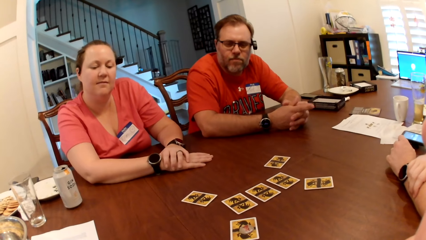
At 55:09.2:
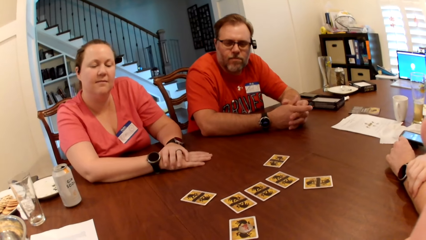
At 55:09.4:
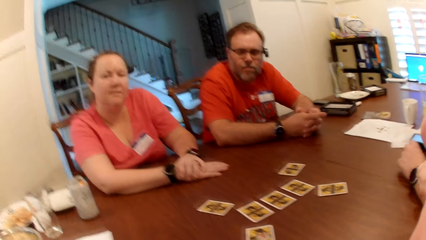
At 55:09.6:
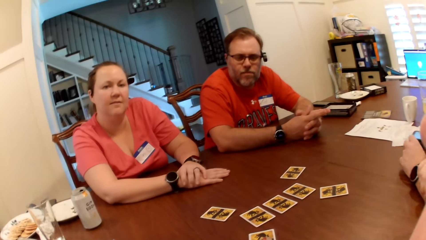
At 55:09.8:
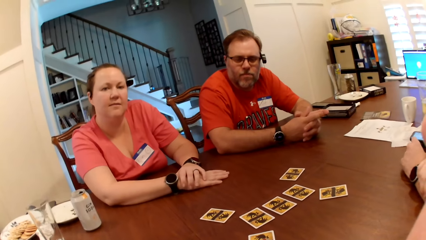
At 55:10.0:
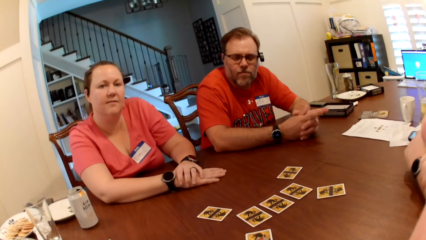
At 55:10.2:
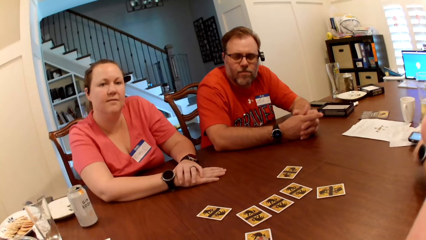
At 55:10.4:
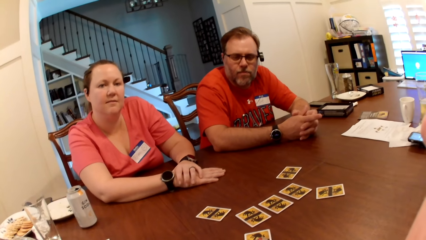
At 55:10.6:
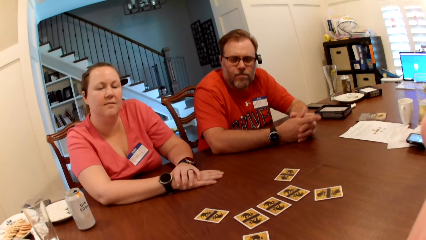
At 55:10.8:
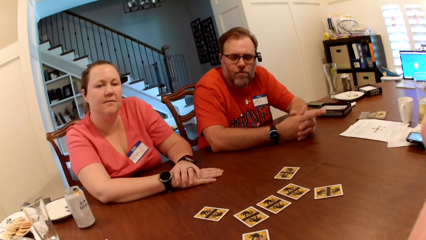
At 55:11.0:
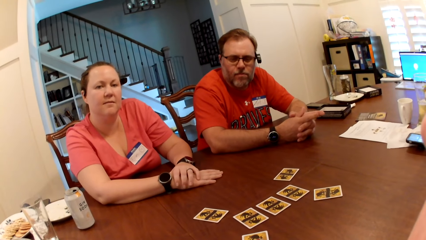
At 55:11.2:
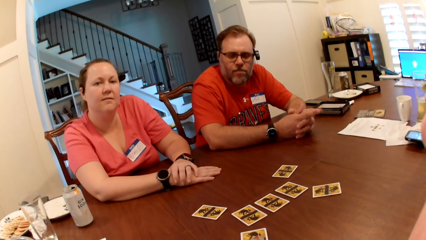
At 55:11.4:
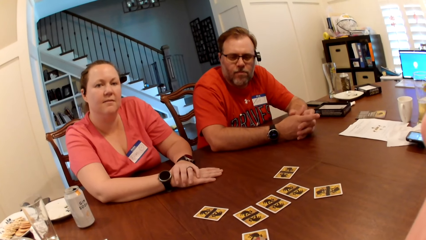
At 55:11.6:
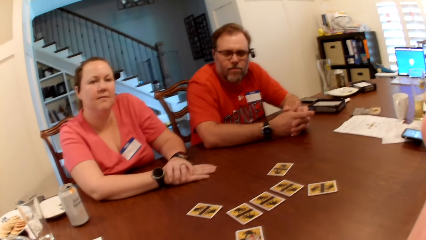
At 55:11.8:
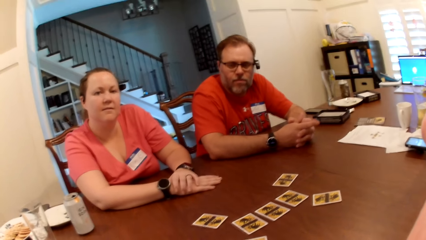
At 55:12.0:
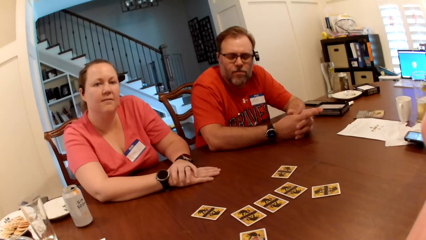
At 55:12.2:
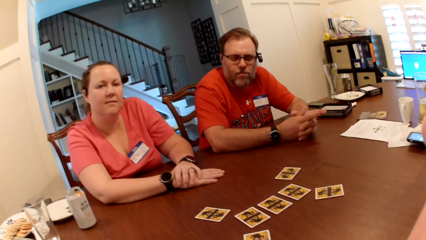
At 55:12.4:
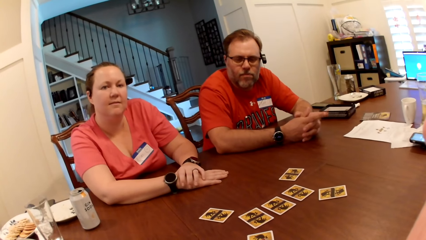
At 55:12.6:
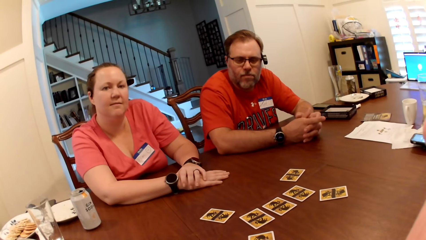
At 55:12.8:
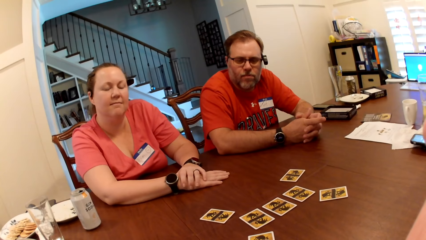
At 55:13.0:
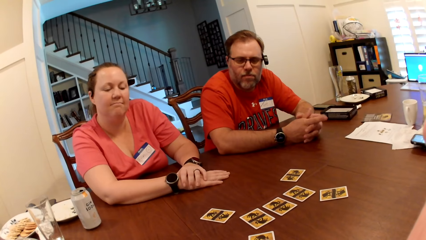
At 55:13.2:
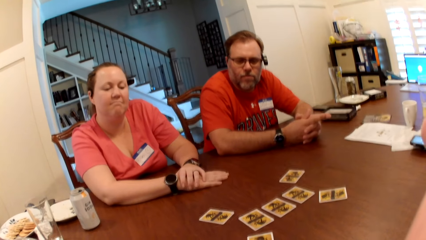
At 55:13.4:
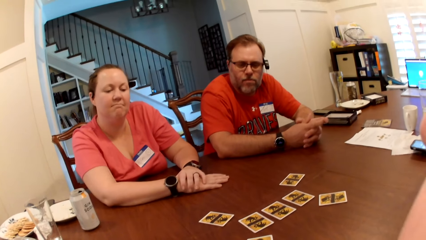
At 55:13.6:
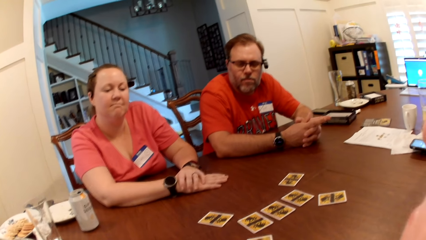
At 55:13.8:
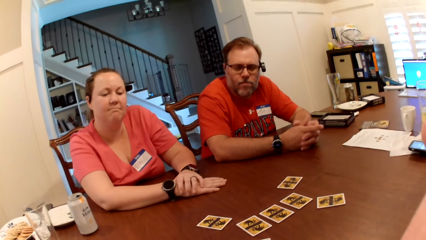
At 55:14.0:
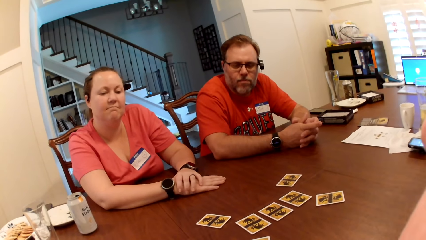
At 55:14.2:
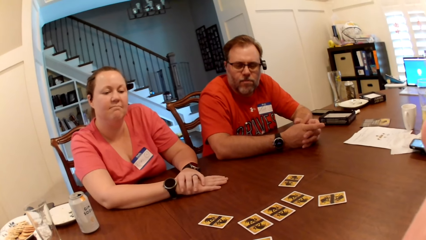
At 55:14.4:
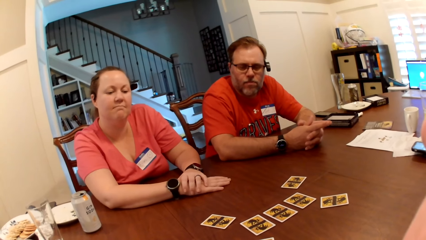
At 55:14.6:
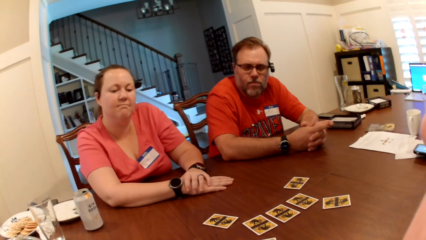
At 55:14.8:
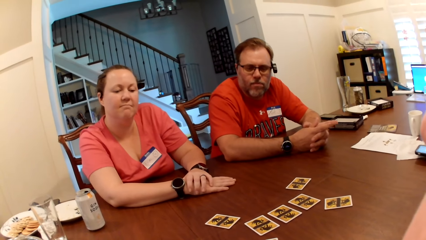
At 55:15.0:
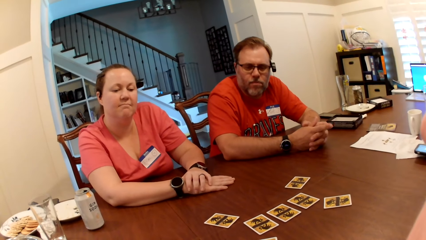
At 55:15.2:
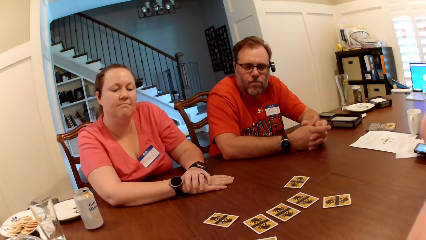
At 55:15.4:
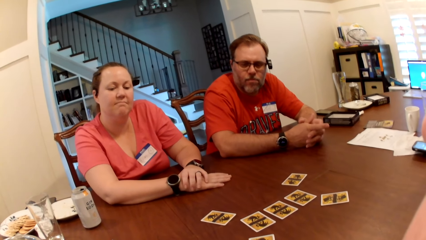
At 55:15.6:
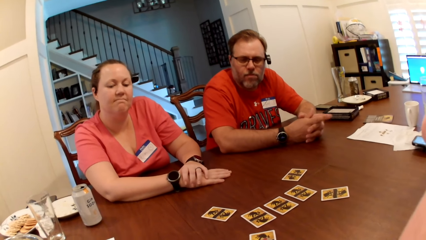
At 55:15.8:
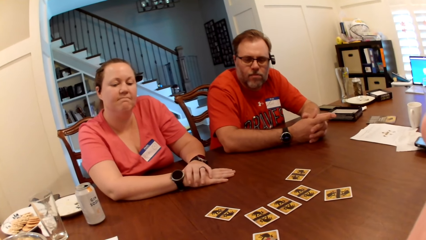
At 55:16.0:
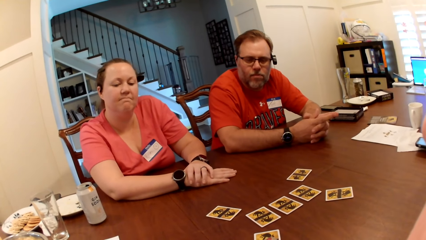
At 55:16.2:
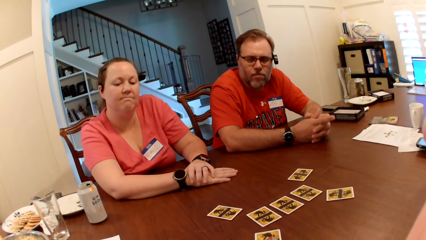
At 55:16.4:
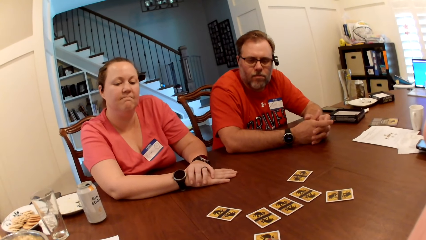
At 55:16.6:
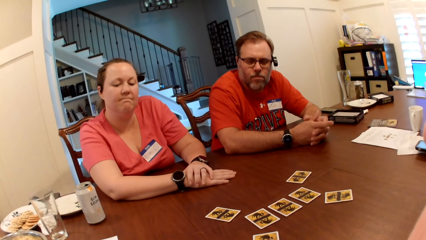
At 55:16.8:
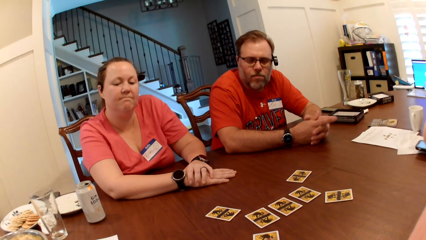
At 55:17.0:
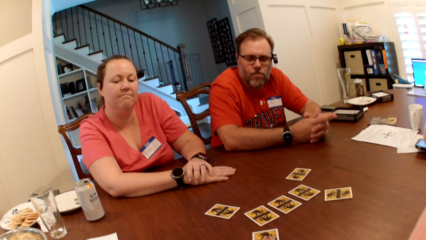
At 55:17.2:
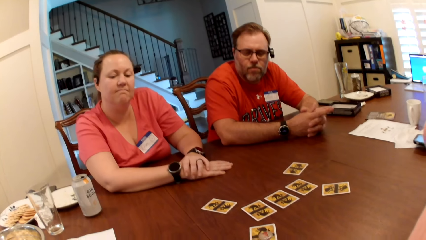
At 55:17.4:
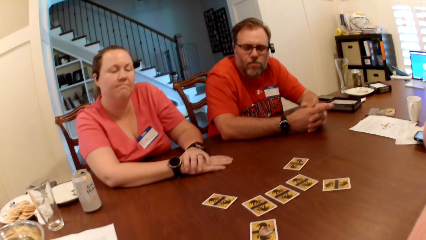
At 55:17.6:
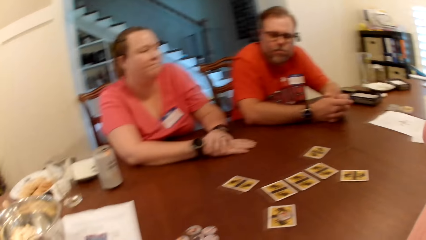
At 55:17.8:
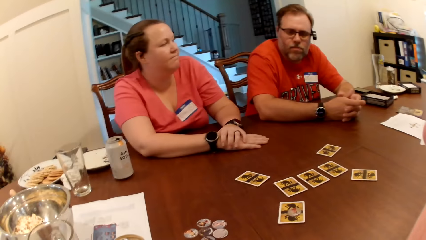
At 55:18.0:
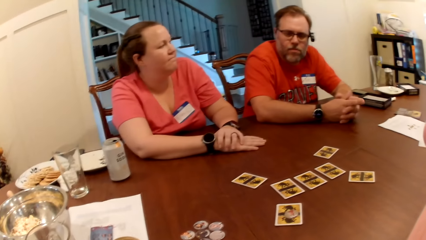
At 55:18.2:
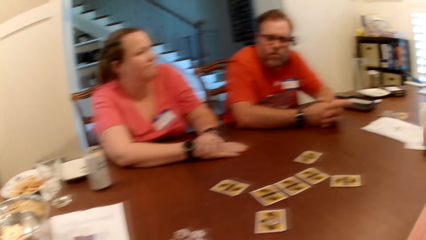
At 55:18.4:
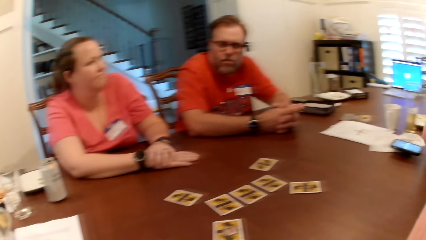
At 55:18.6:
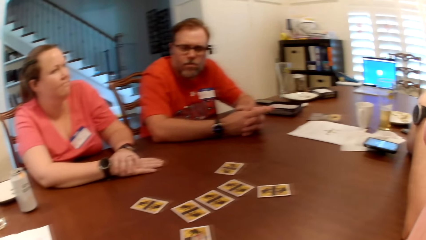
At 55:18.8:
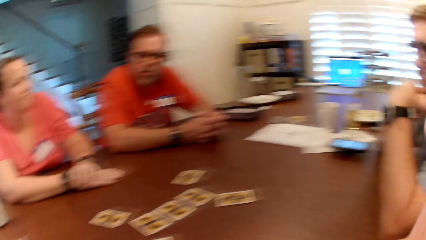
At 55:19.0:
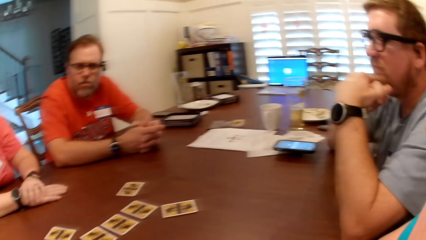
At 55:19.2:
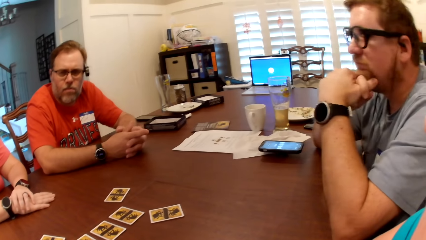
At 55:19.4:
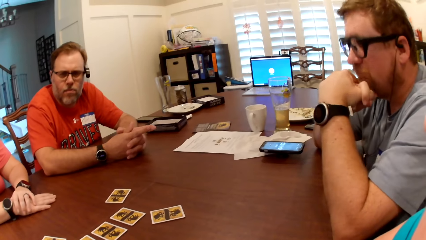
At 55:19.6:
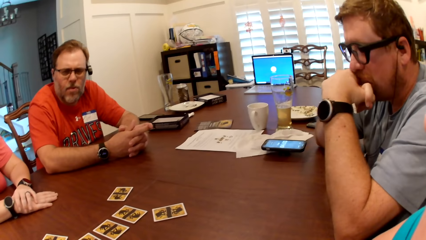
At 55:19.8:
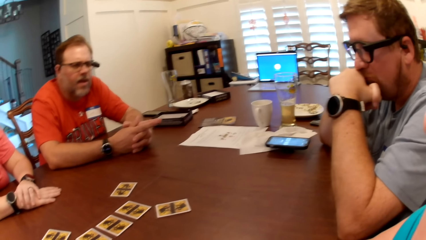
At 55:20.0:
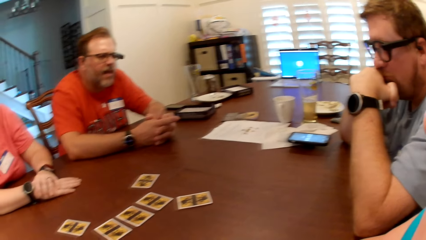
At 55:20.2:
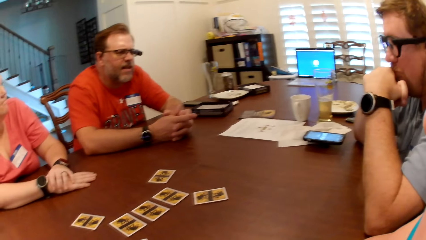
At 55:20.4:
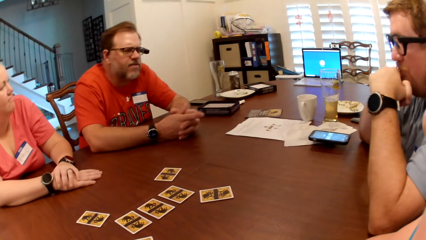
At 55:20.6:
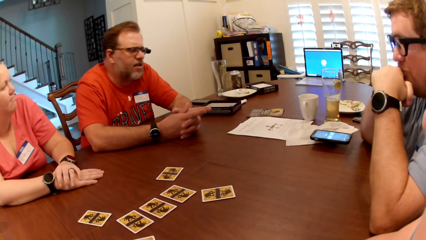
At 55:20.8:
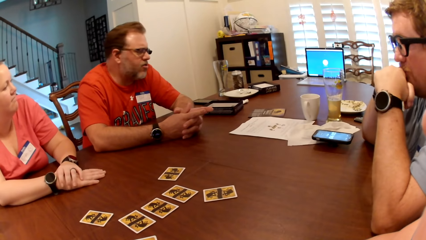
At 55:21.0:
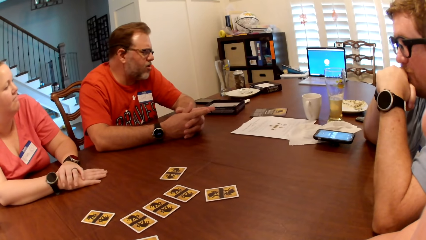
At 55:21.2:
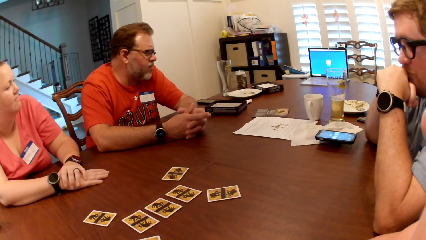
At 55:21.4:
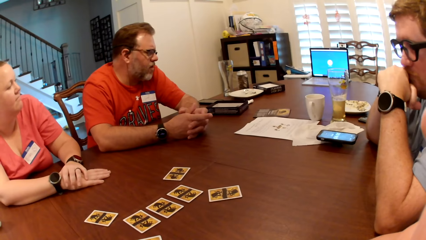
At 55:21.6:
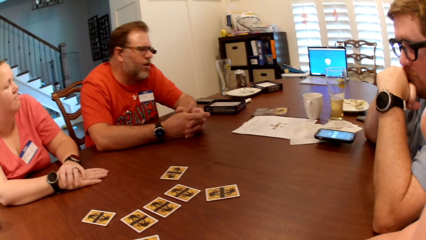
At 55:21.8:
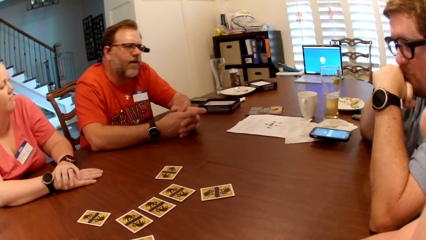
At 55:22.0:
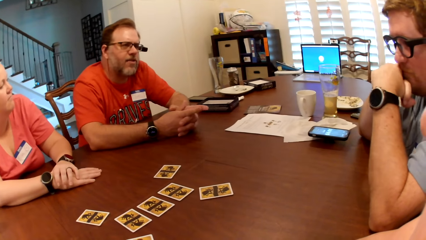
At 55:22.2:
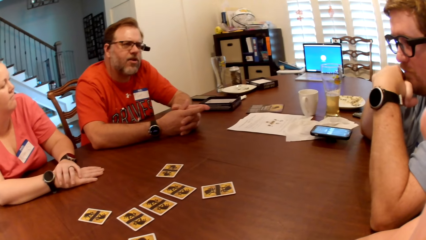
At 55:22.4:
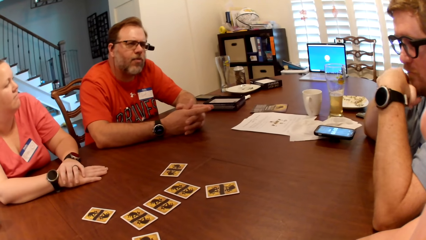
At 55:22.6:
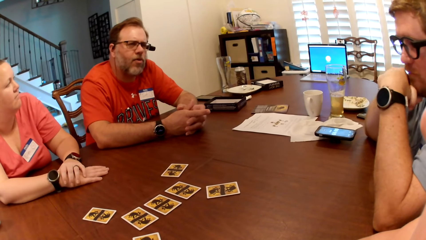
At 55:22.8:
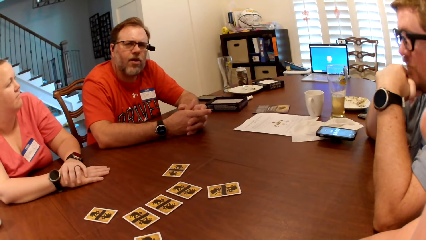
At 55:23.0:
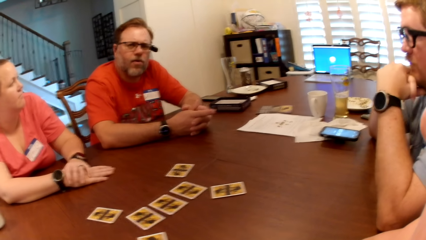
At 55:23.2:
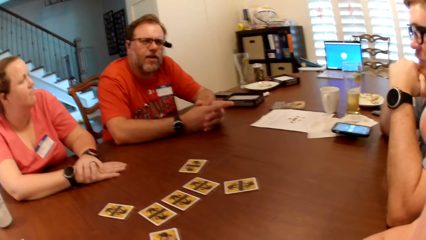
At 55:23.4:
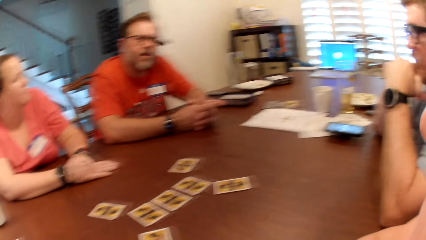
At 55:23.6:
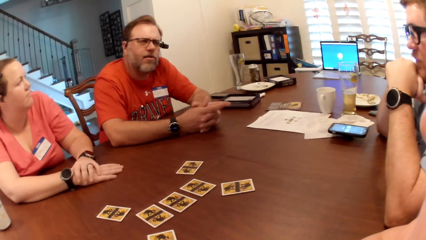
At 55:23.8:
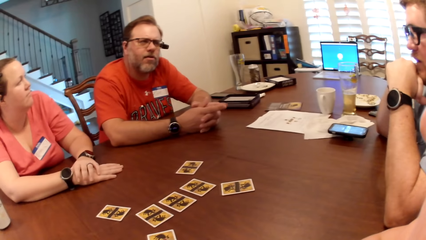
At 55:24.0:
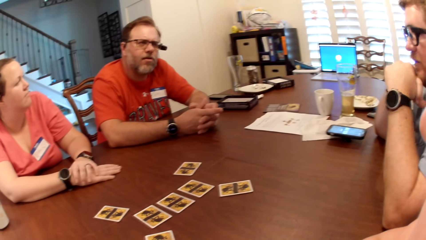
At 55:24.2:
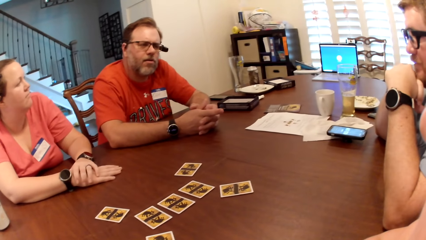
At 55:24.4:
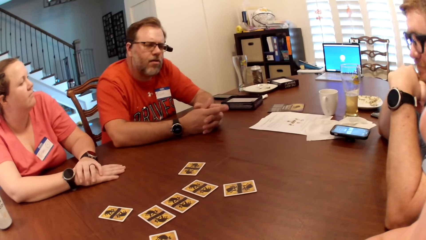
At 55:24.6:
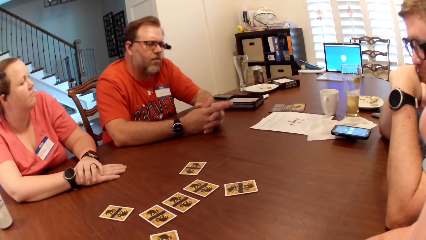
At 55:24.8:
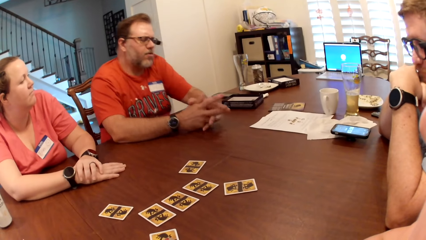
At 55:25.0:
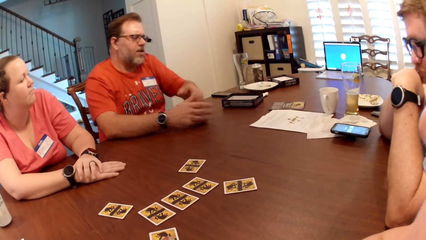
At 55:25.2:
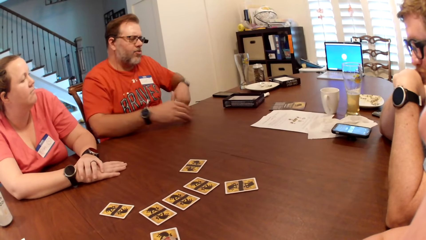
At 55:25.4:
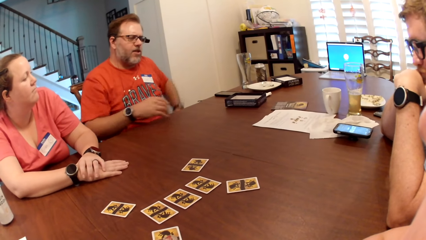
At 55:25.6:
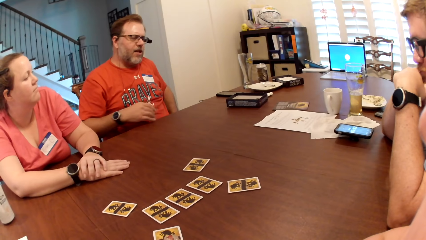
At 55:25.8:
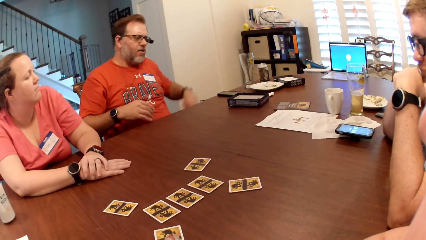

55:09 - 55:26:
The camera wearer pauses. A man converses with the camera wearer, another man and a woman.
